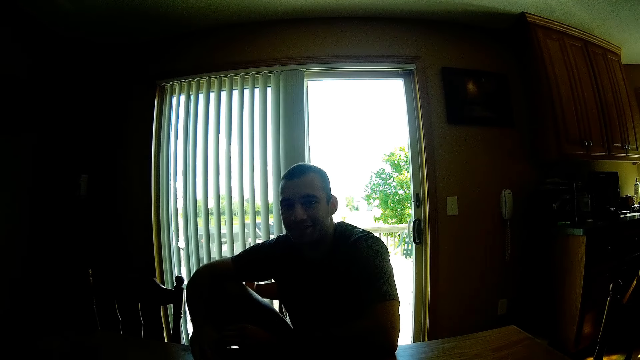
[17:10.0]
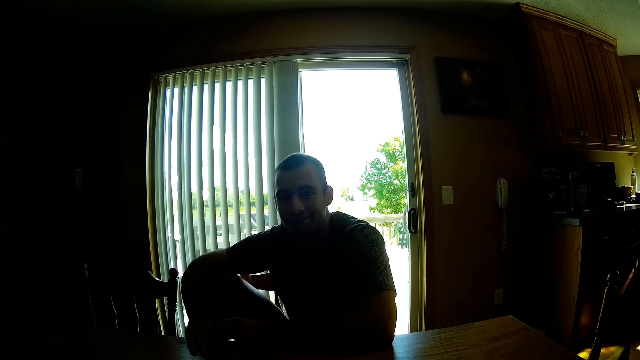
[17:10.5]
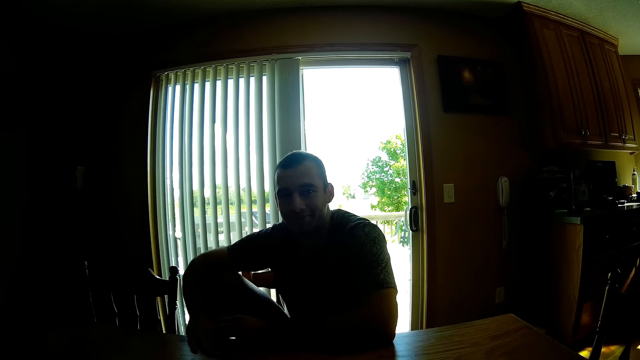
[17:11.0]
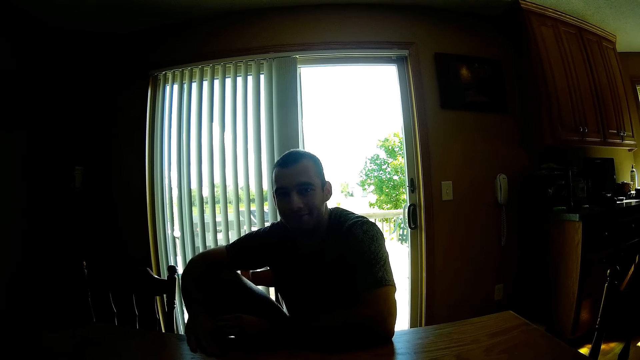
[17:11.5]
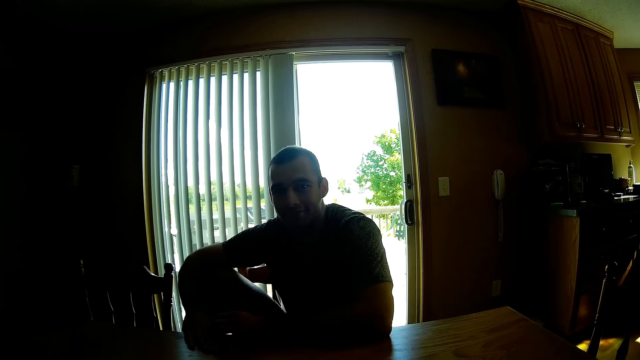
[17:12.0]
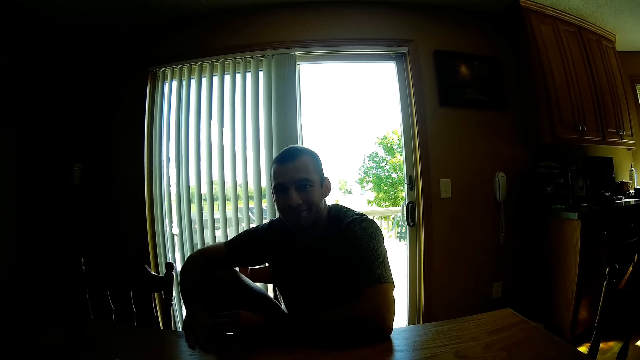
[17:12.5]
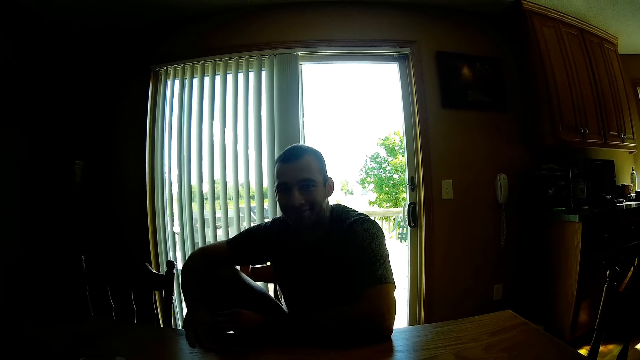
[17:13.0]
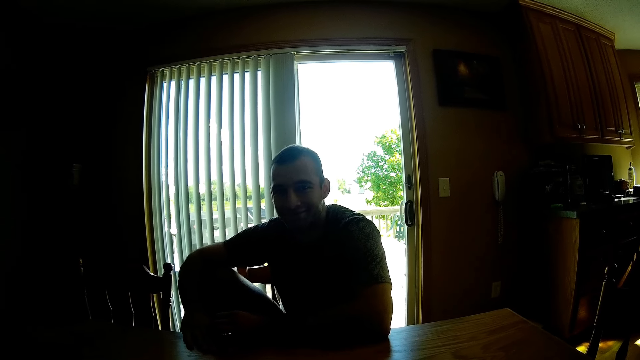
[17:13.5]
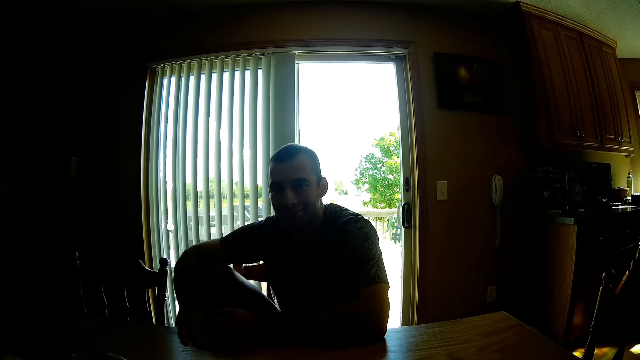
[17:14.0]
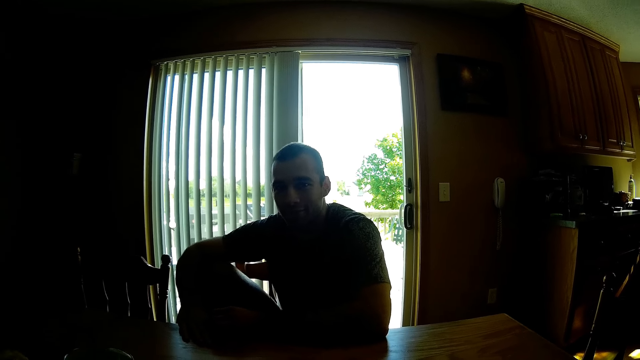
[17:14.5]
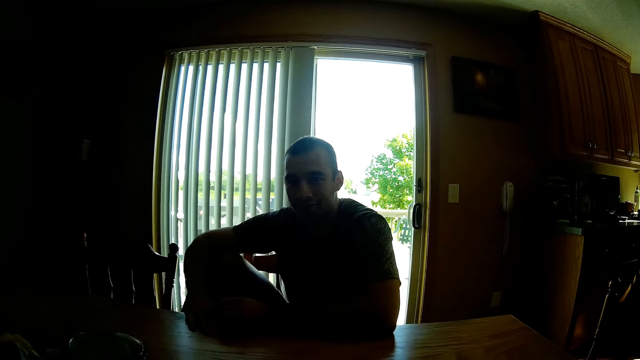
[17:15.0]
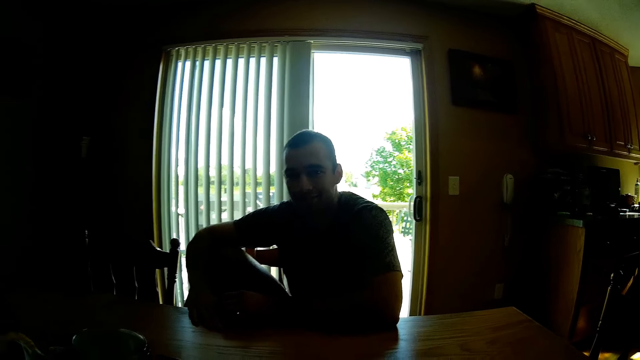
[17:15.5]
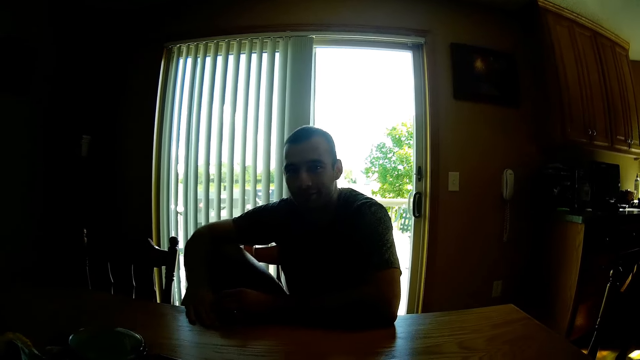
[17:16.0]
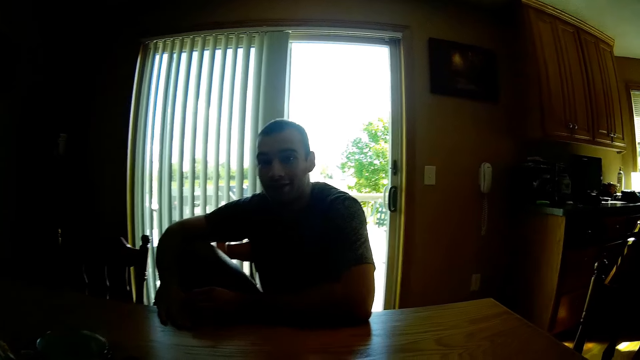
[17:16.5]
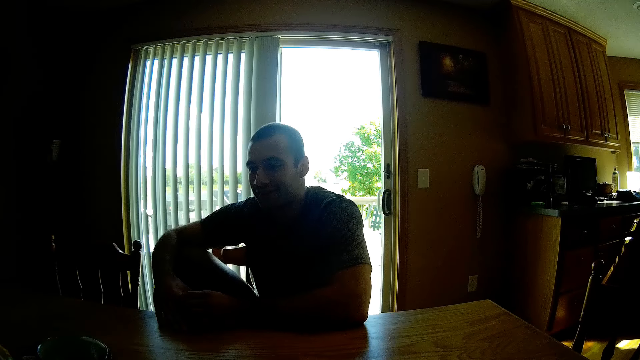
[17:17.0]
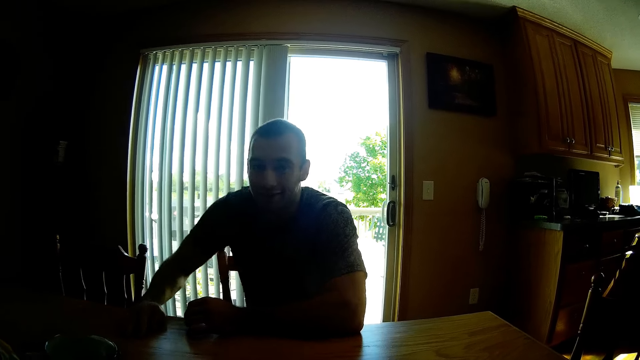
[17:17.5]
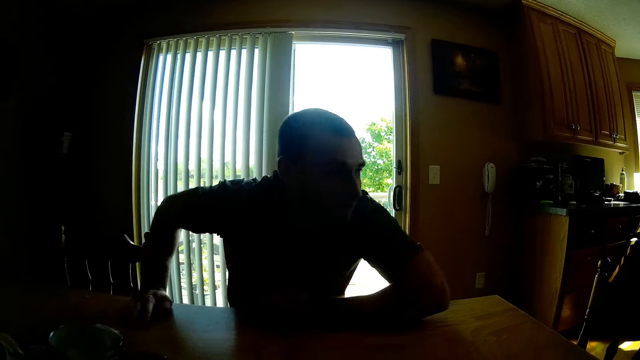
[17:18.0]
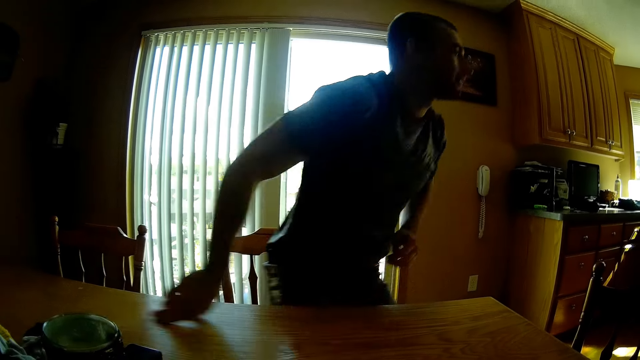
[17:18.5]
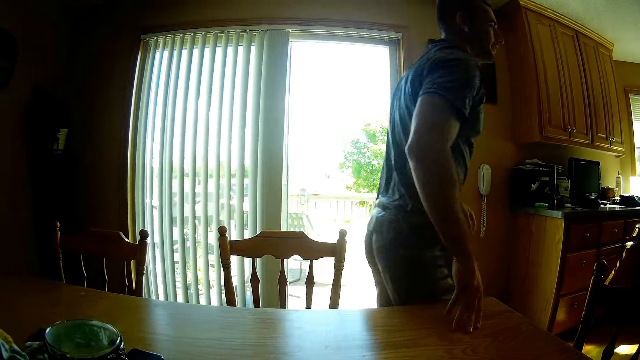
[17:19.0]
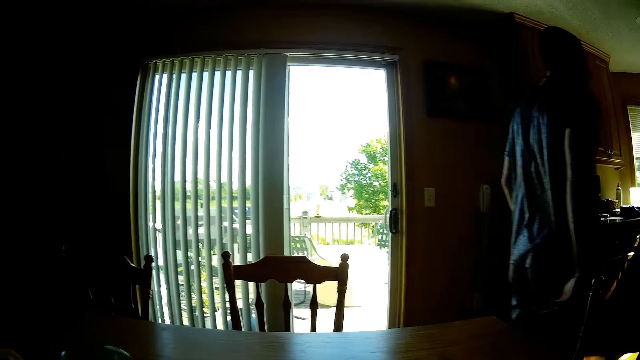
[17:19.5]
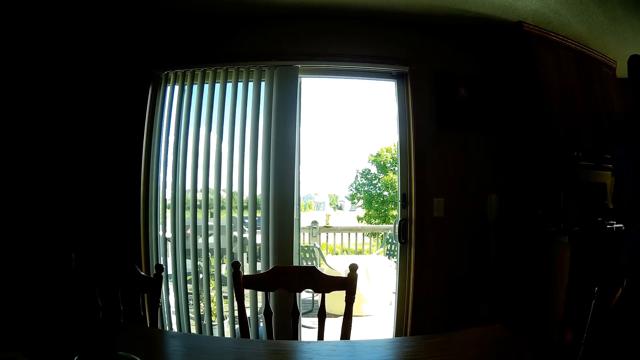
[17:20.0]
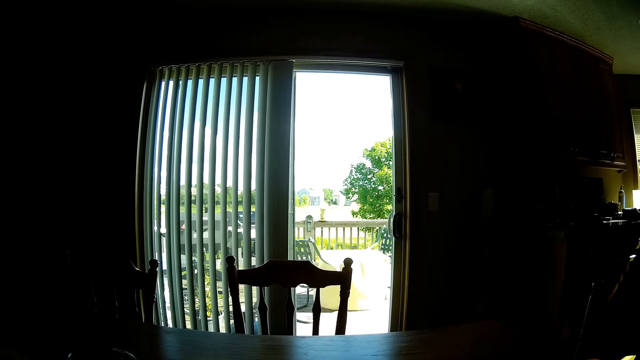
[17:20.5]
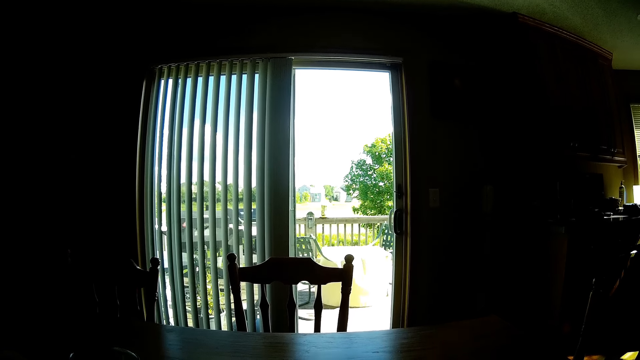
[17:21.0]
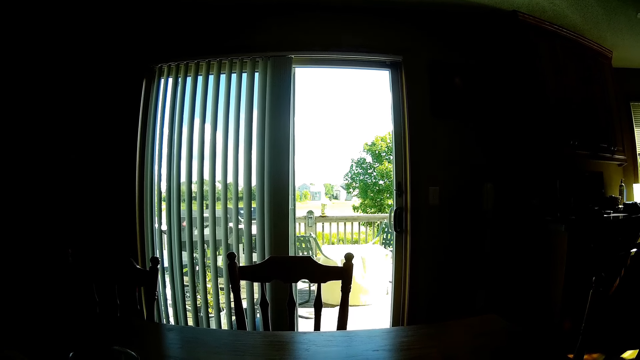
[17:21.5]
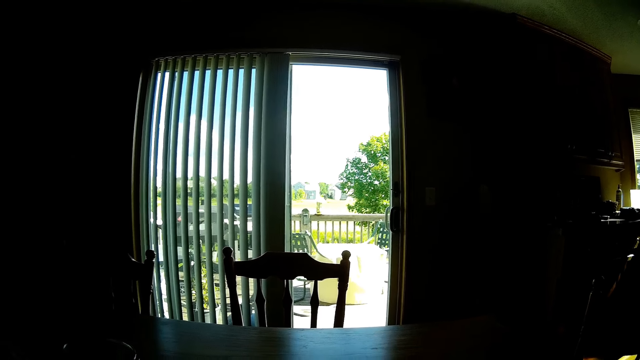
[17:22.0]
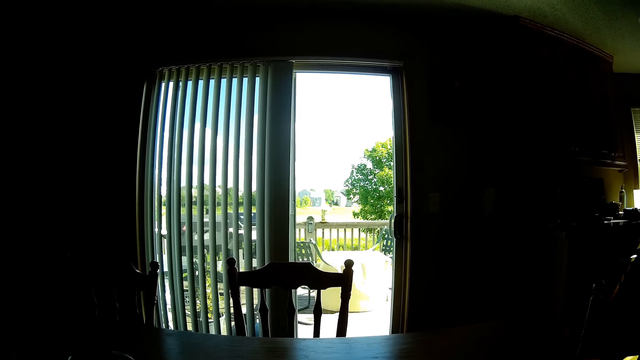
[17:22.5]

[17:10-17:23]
The camera wearer dialogues with a person. The person looks at the camera wearer. The person stands from a chair and walks in the house.

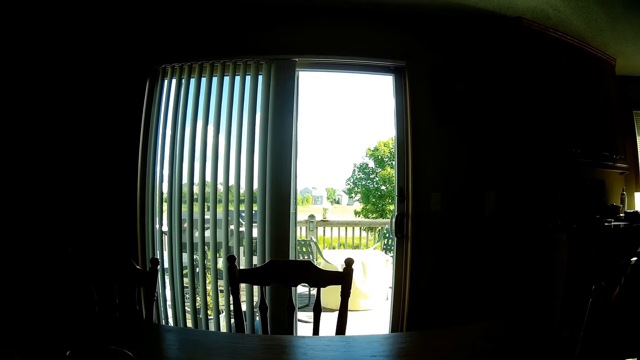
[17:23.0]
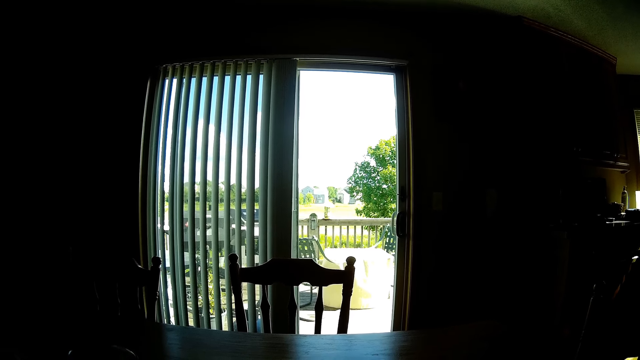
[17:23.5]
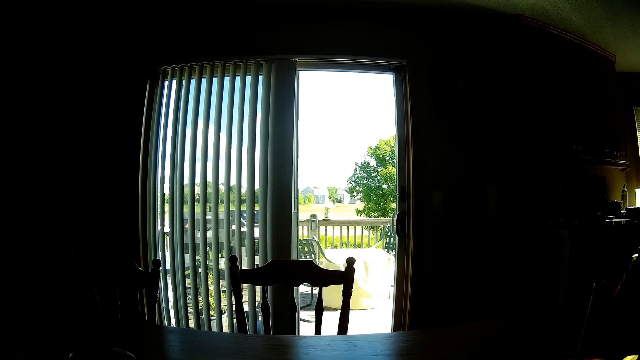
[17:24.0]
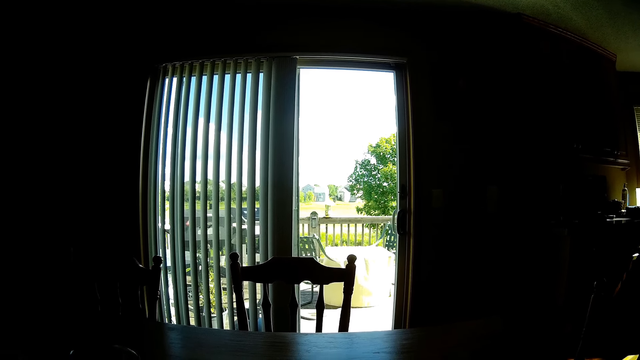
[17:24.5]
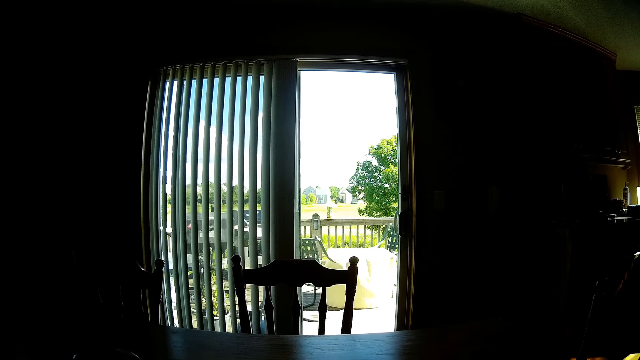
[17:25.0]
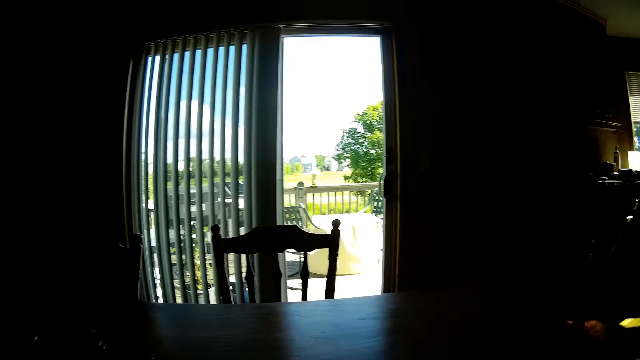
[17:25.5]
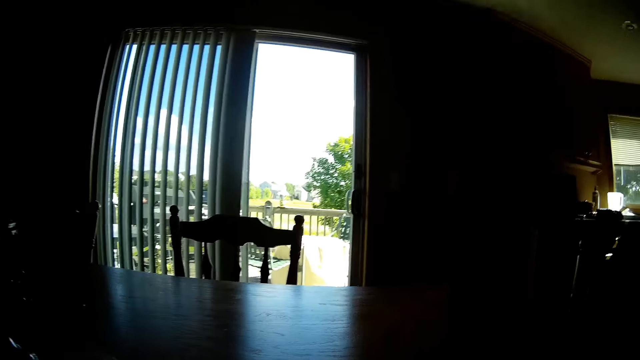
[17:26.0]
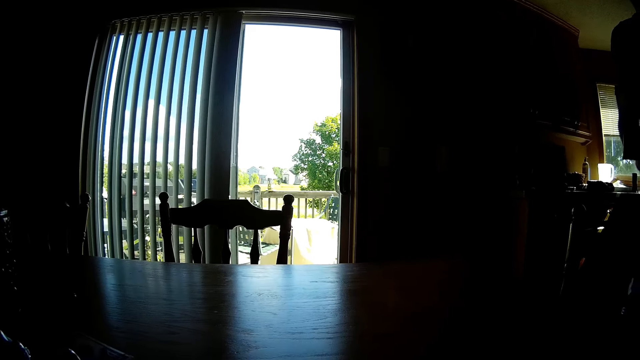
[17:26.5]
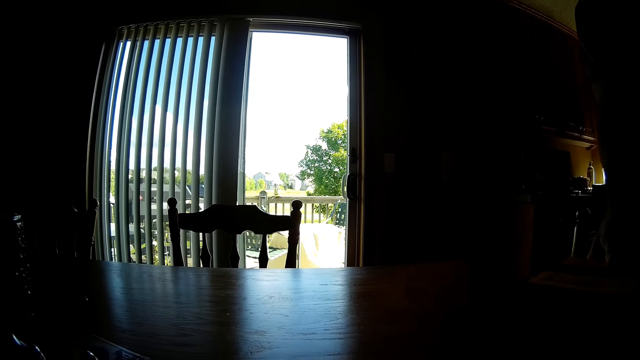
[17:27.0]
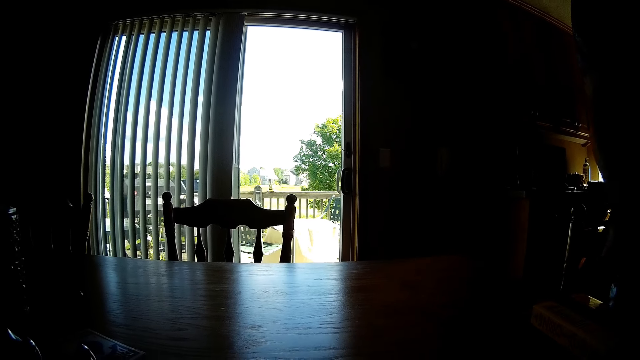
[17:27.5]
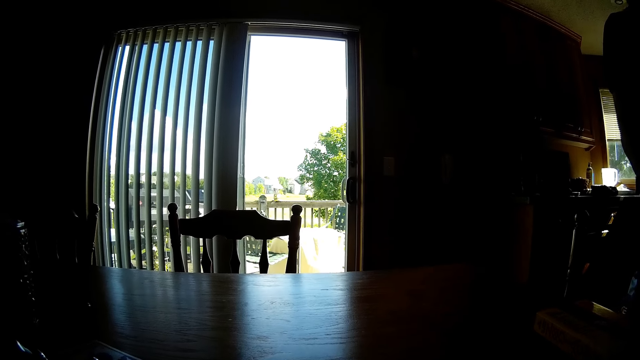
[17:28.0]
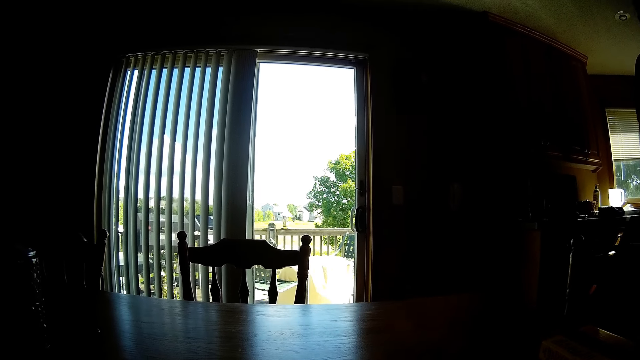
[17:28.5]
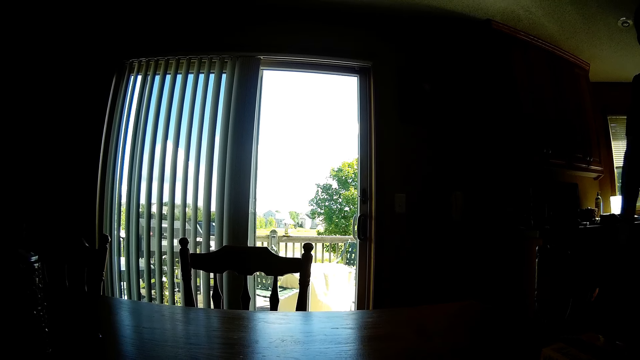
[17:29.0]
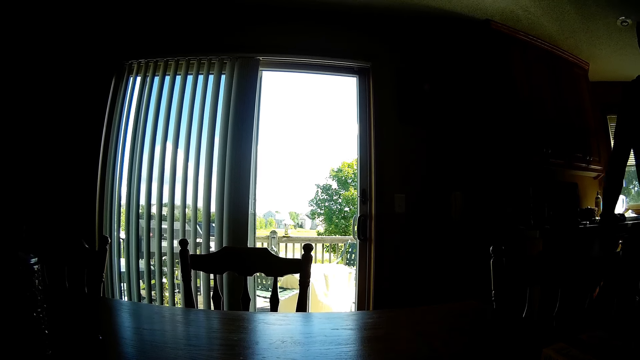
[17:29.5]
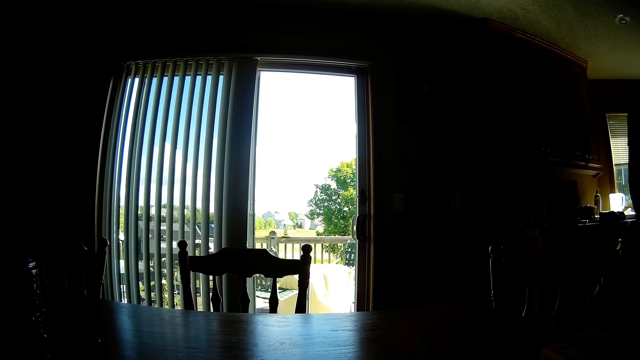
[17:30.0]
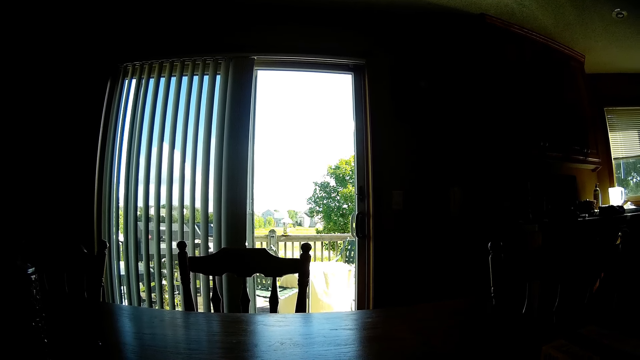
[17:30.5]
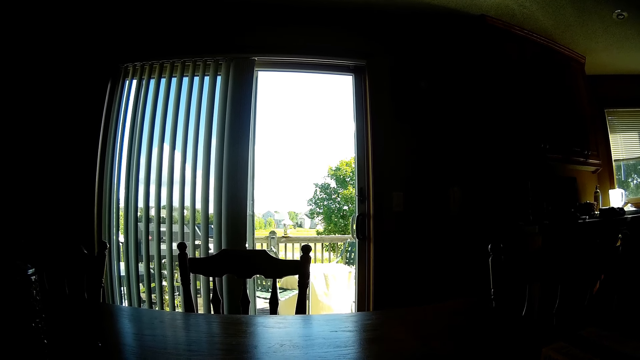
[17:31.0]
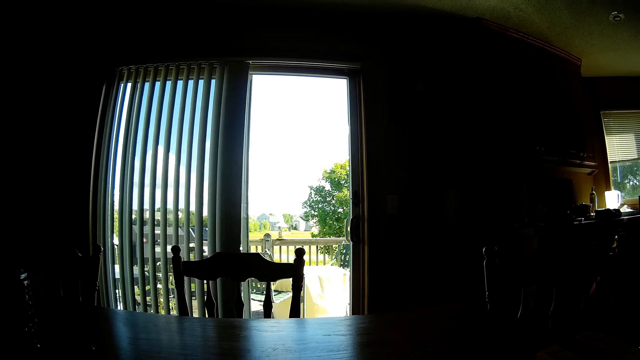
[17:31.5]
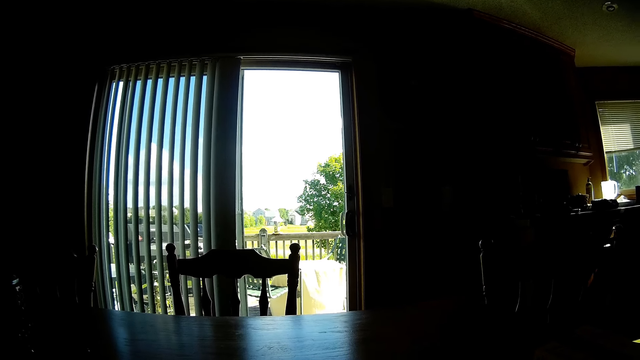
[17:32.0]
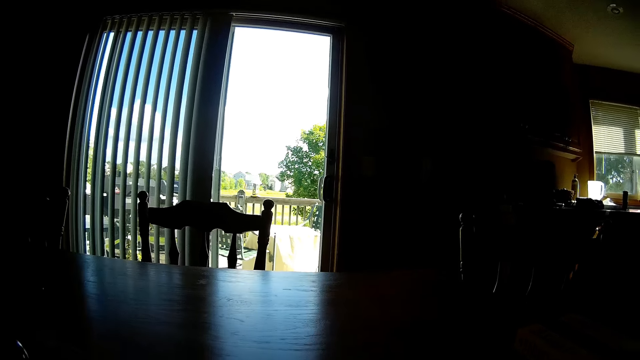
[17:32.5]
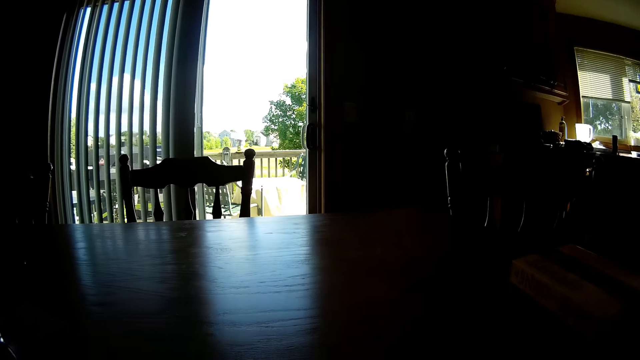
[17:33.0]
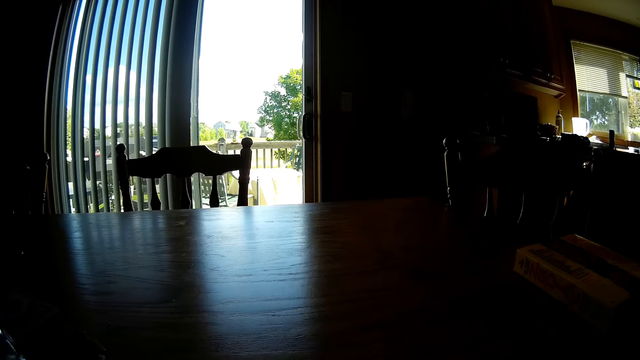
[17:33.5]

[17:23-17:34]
The camera wearer sits by the table. A person drops a book on the table and pulls a chair.
